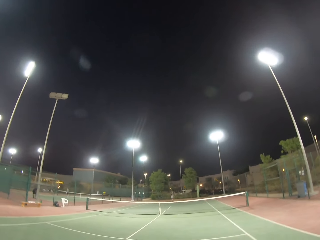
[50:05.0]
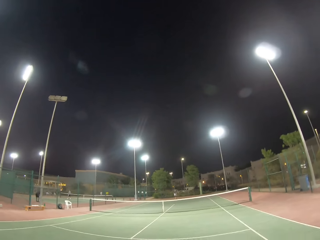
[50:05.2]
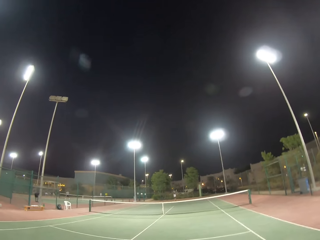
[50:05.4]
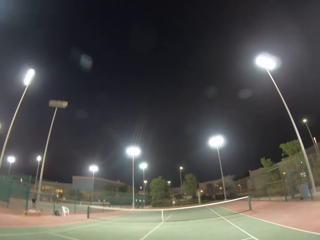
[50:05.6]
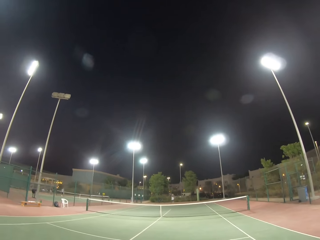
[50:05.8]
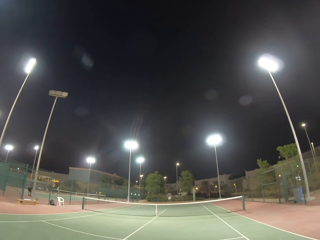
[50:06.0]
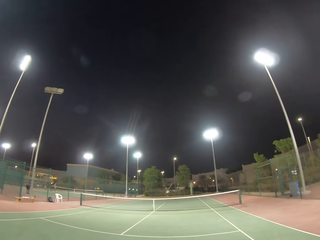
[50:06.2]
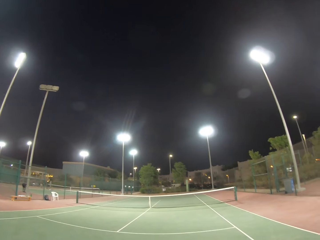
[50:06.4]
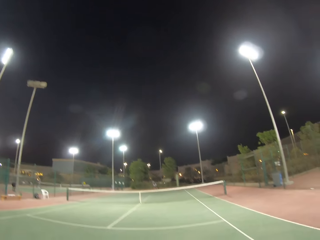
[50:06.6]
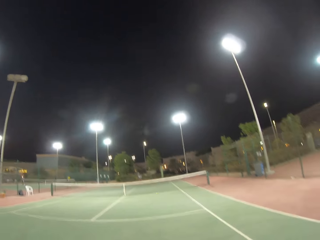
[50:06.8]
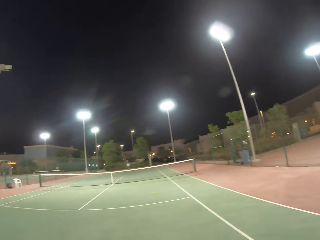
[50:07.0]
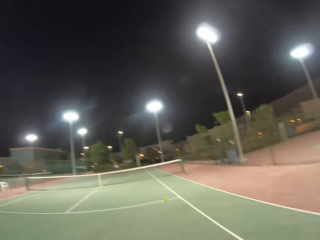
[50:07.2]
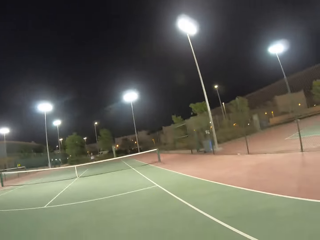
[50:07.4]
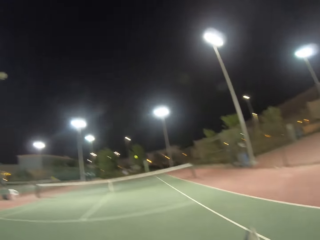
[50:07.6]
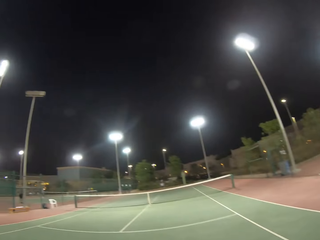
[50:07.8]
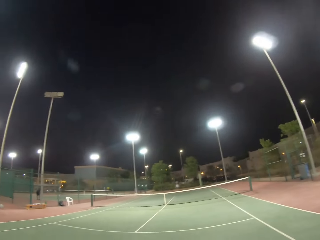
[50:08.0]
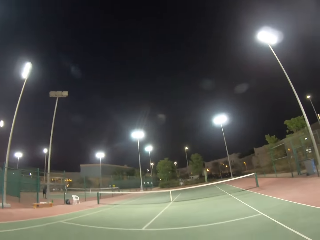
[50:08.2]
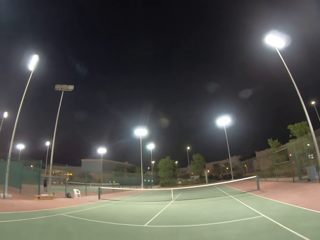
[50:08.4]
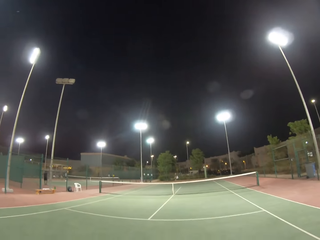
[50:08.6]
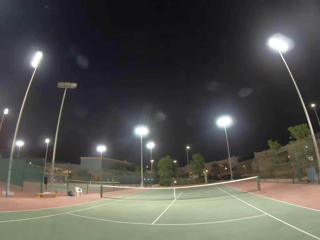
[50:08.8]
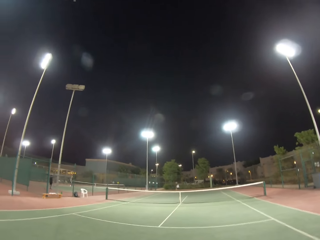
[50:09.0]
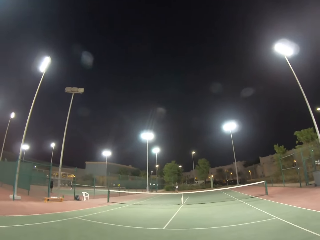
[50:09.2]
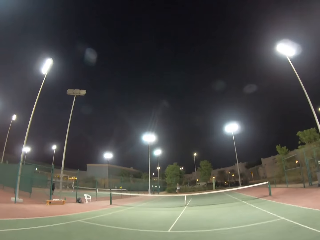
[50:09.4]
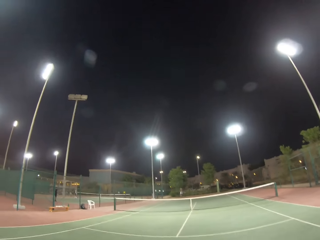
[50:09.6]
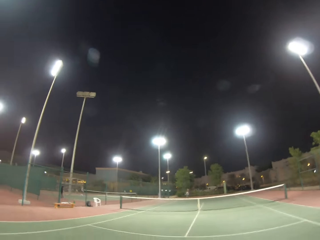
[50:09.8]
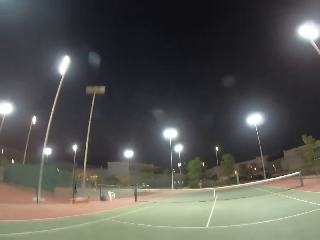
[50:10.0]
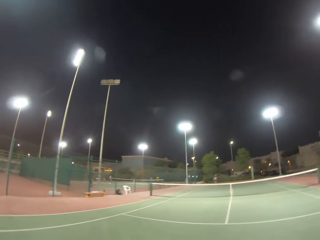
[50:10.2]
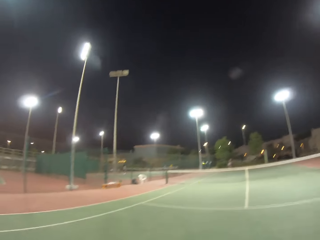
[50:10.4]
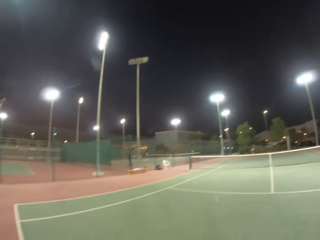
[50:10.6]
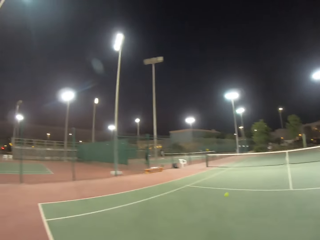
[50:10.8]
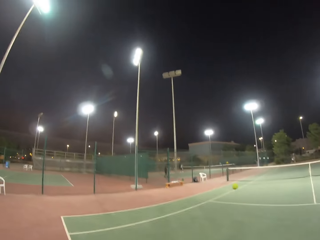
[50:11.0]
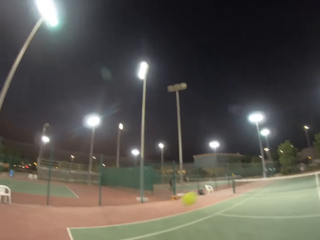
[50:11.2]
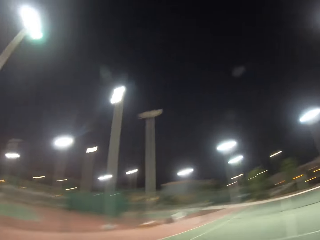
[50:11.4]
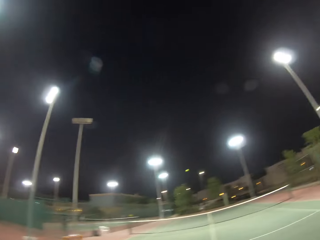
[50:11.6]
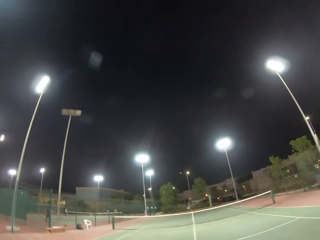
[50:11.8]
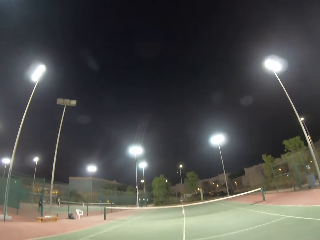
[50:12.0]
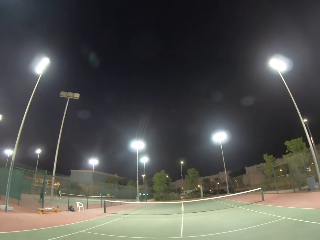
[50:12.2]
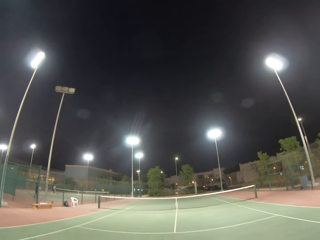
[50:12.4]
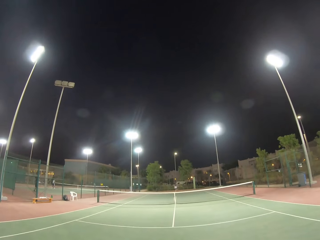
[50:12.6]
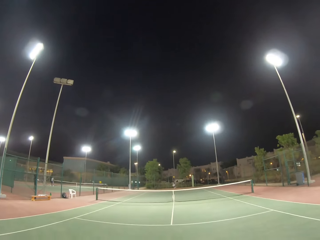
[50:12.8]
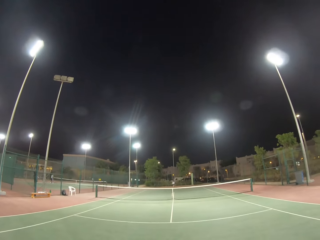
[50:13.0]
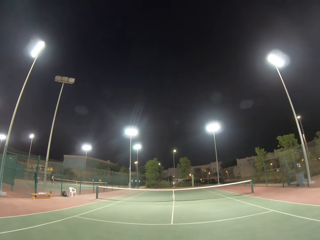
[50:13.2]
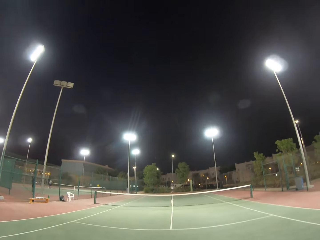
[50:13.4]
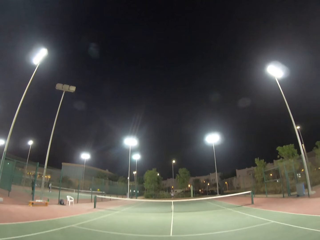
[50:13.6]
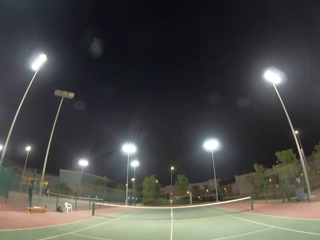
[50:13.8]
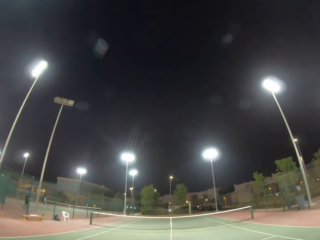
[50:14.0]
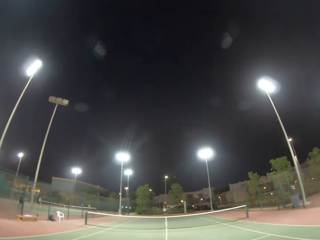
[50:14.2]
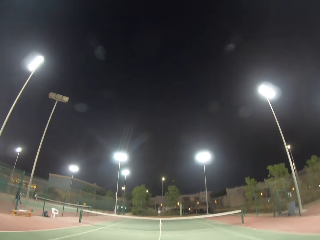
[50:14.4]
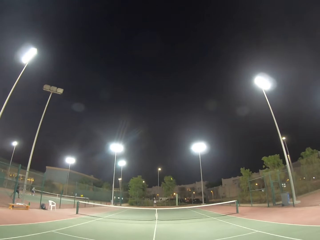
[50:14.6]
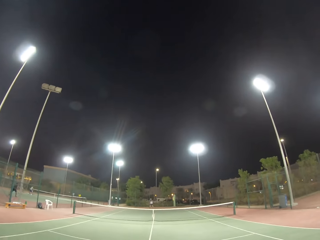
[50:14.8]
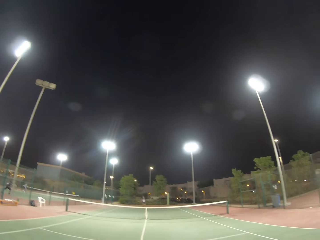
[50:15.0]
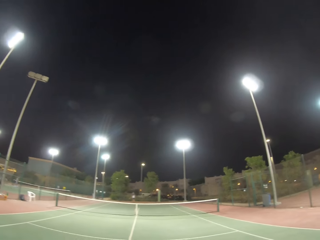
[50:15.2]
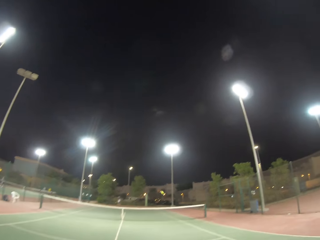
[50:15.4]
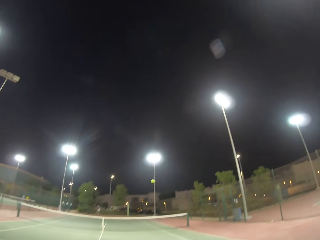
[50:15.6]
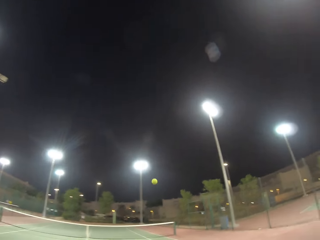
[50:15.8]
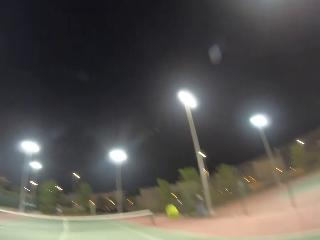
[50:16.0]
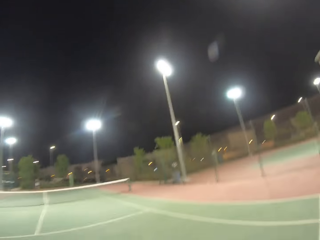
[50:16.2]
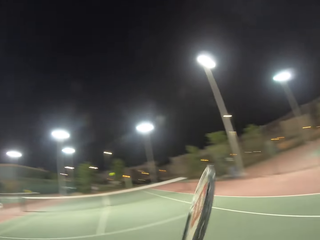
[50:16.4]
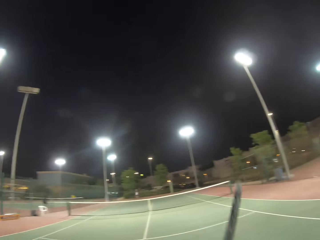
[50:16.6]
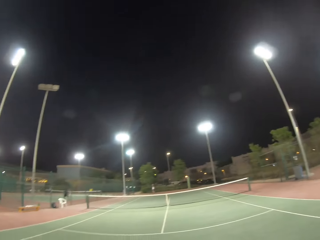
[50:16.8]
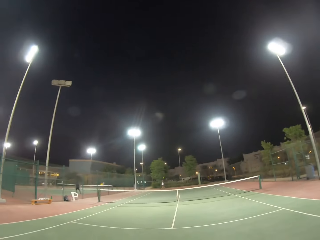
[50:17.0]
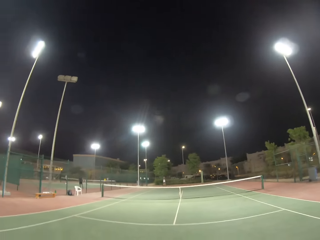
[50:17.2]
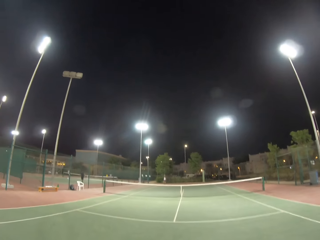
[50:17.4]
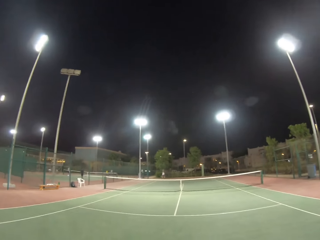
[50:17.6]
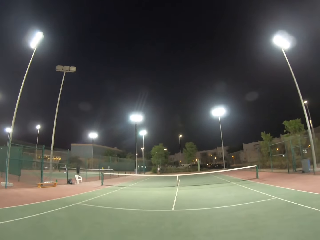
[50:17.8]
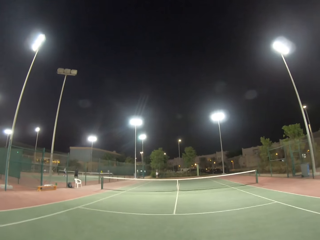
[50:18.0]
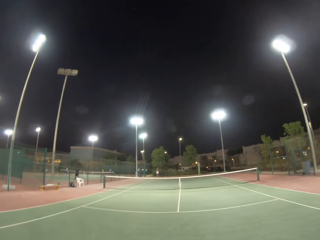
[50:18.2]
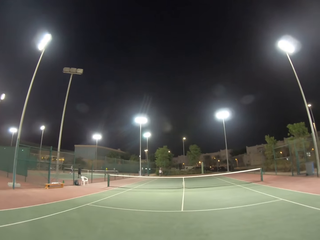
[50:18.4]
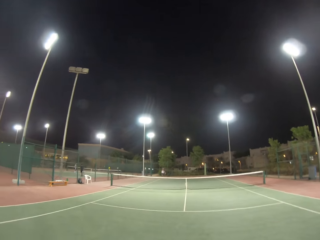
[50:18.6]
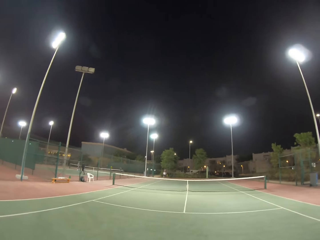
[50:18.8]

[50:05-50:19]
A woman hits the ball. The camera wearer hits the ball. They play tennis. The woman hits the ball. The camera wearer hits the ball. The woman hits the ball. The camera wearer hits the ball. They play tennis with a racket.

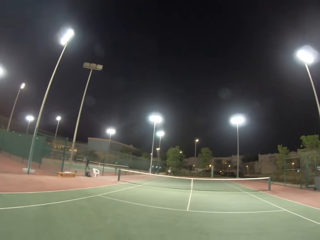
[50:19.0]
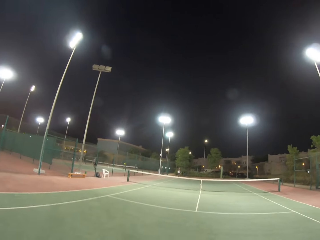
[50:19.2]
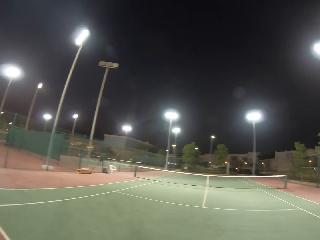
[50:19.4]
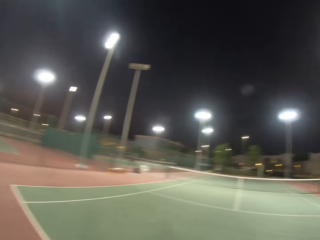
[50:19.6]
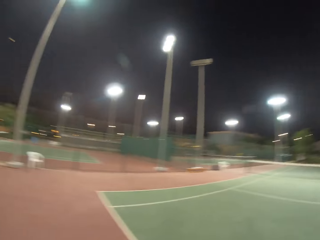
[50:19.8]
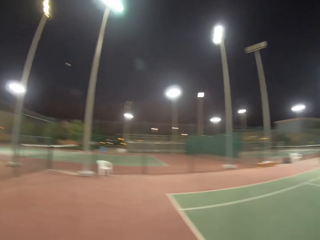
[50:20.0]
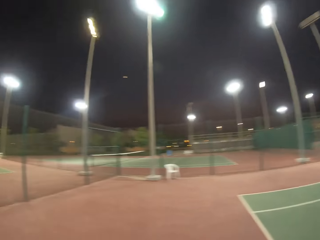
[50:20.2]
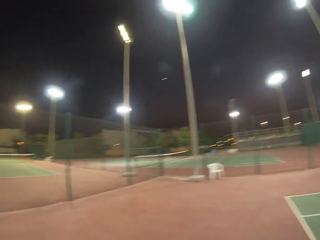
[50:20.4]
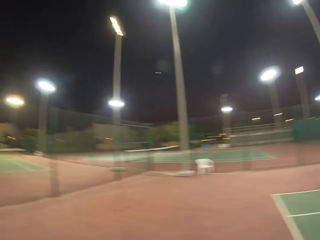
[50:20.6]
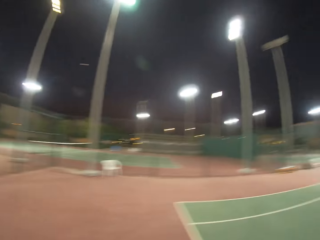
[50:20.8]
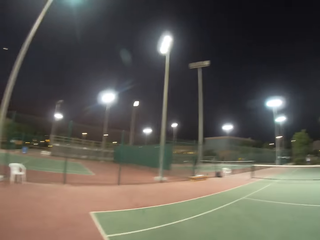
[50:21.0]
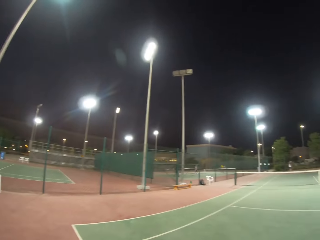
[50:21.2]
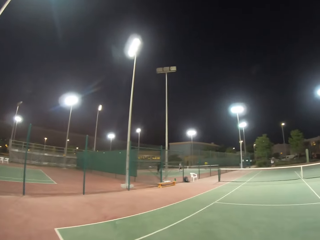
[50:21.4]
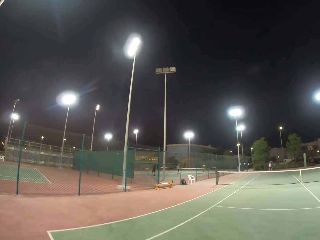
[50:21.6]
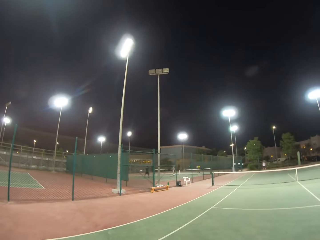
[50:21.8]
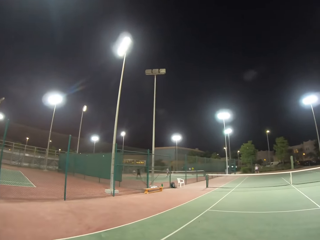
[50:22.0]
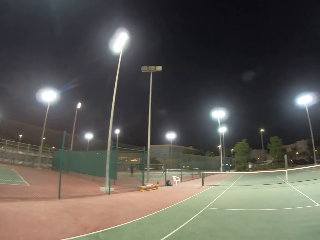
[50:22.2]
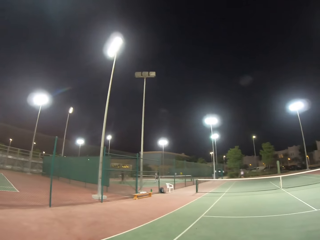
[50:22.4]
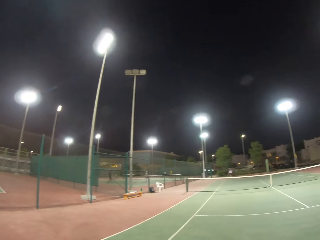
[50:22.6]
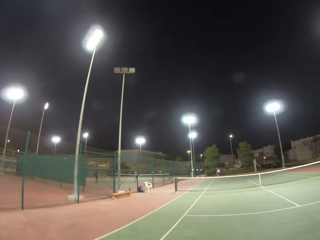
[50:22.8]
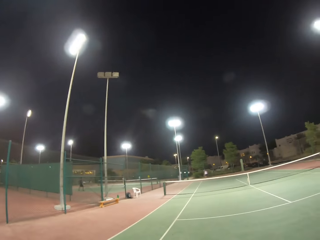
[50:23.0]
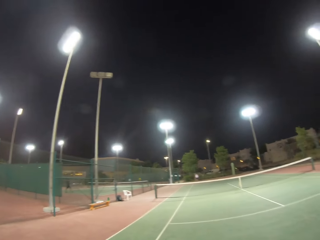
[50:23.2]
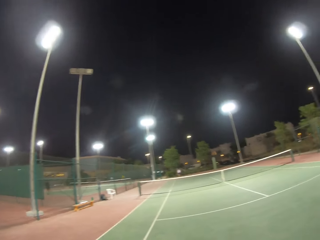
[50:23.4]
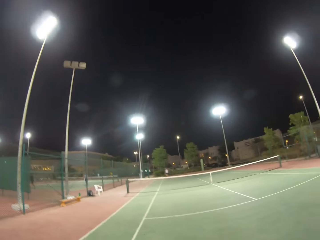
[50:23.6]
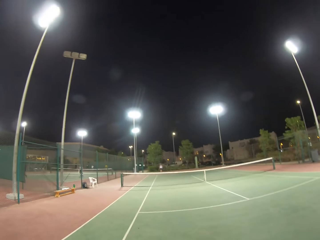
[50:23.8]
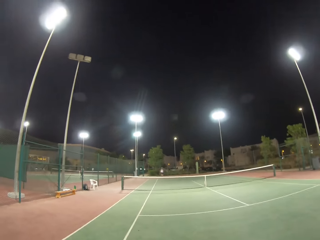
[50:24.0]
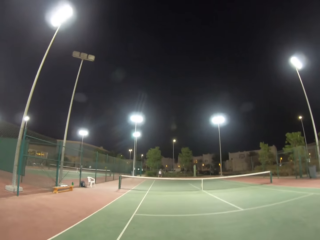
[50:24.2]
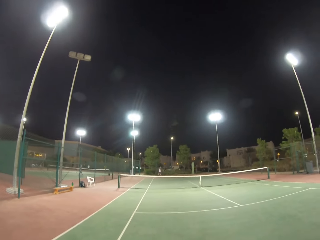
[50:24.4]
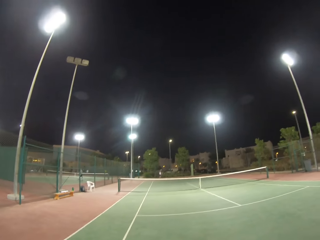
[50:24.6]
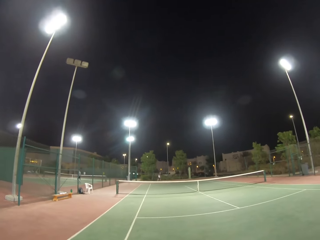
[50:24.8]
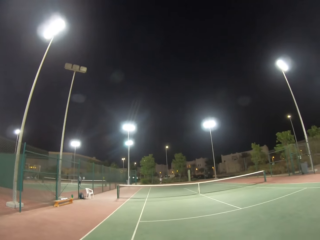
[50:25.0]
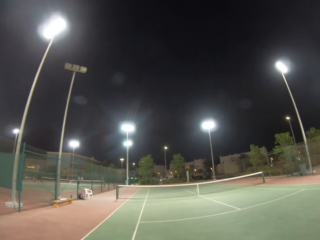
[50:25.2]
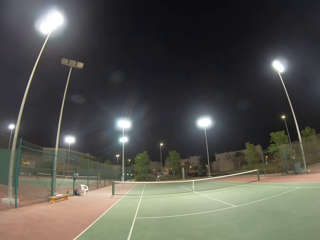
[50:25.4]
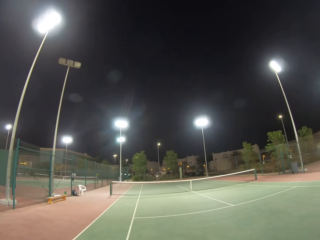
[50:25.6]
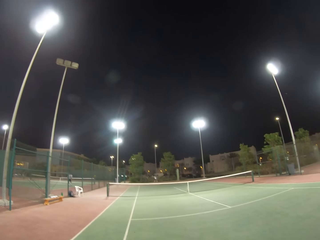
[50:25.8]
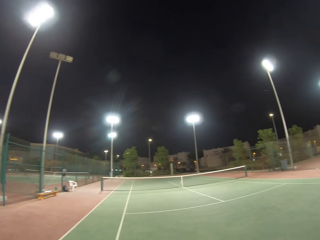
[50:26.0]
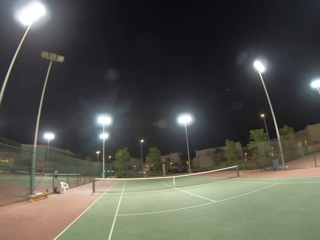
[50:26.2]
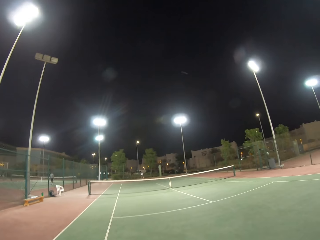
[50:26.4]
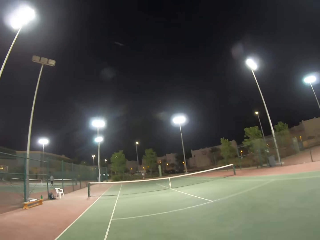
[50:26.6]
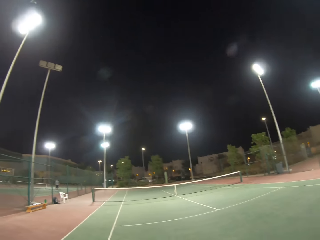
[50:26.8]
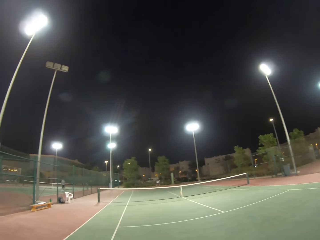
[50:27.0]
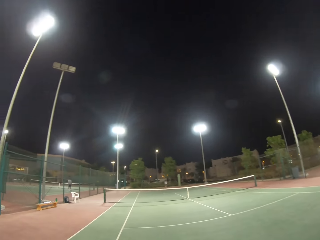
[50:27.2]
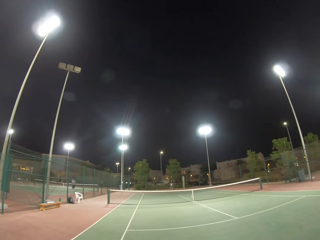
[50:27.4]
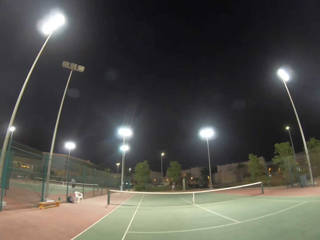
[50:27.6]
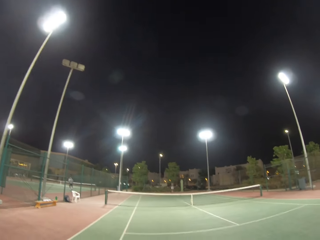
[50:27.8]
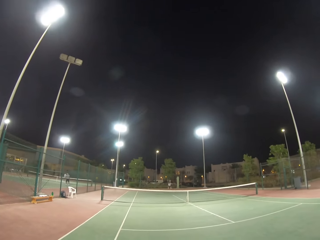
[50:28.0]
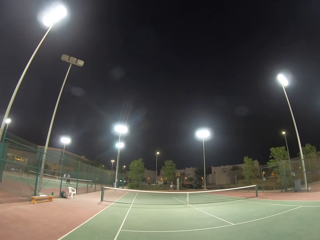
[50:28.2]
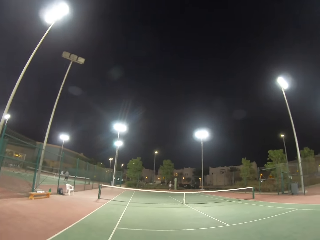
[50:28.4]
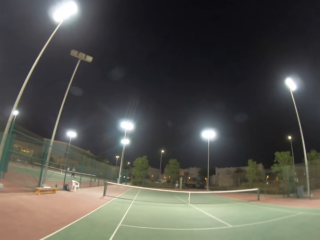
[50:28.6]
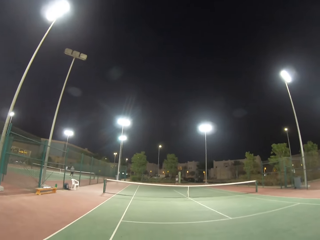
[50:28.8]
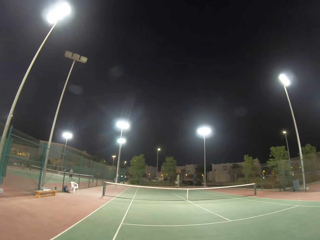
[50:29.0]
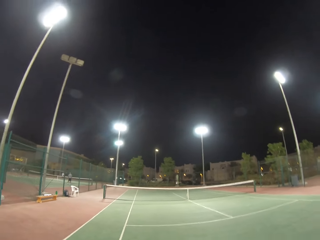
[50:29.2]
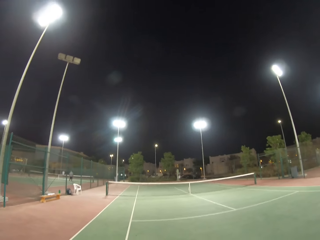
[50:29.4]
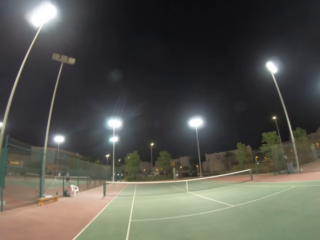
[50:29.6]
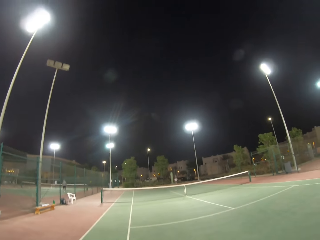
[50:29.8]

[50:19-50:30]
A man hits the ball. The camera wearer walks in the field.
